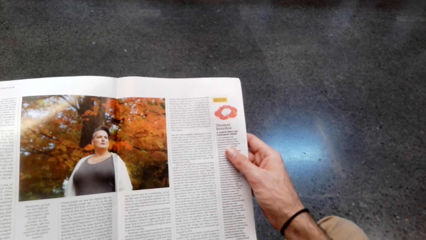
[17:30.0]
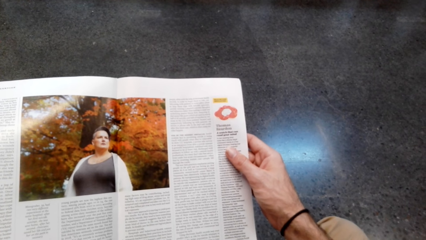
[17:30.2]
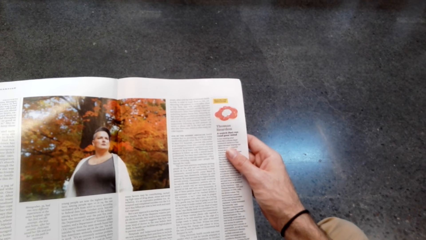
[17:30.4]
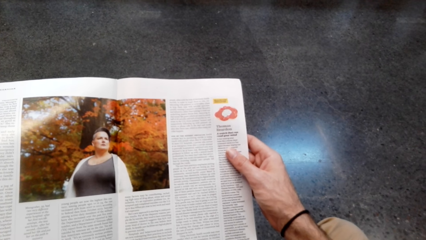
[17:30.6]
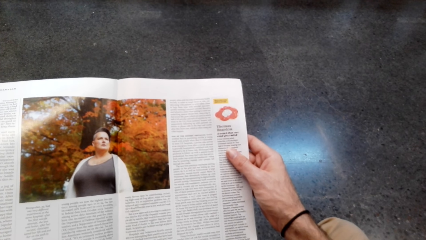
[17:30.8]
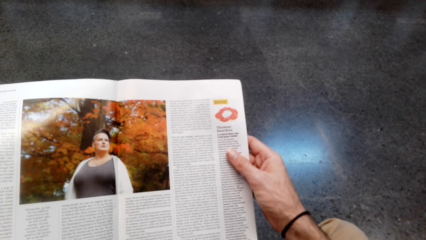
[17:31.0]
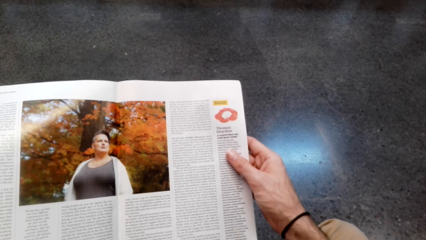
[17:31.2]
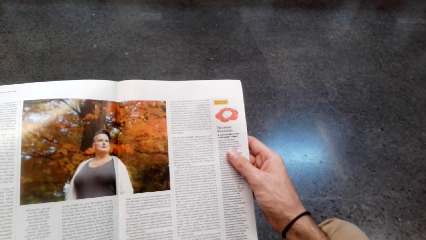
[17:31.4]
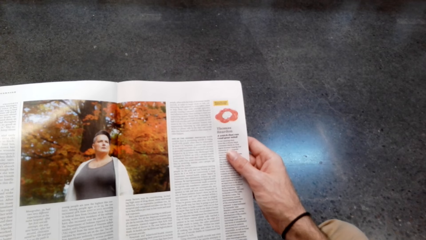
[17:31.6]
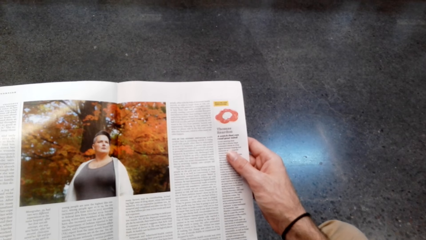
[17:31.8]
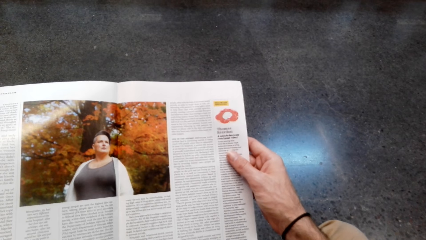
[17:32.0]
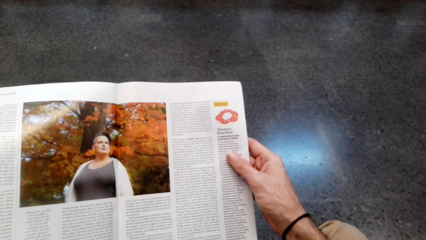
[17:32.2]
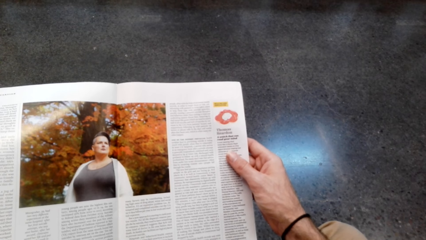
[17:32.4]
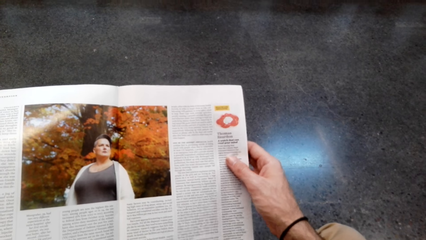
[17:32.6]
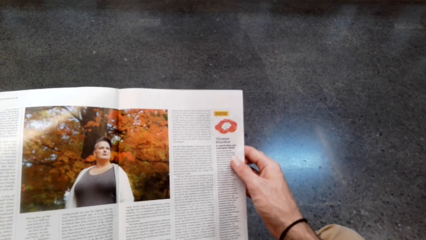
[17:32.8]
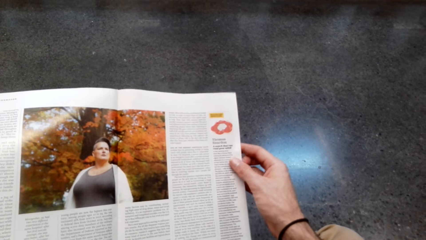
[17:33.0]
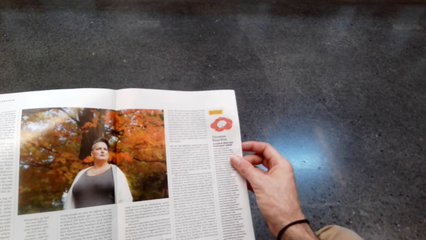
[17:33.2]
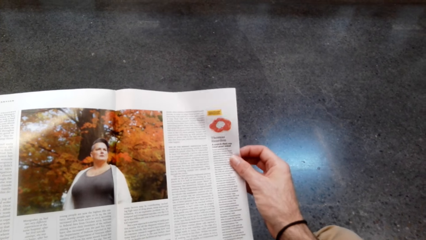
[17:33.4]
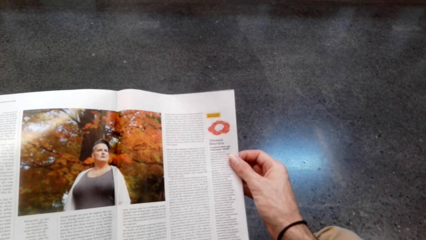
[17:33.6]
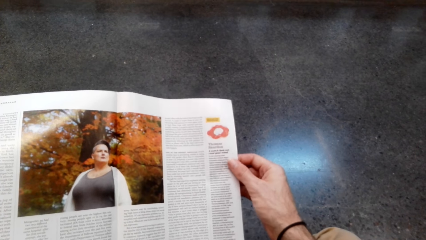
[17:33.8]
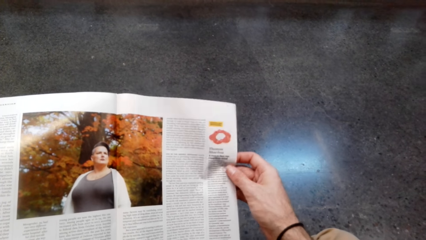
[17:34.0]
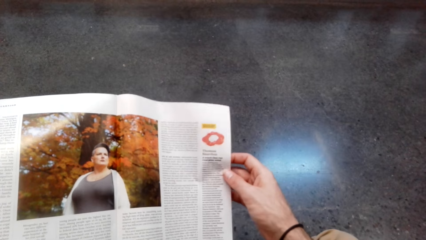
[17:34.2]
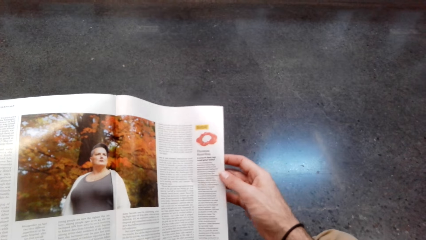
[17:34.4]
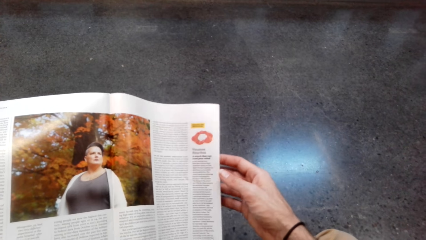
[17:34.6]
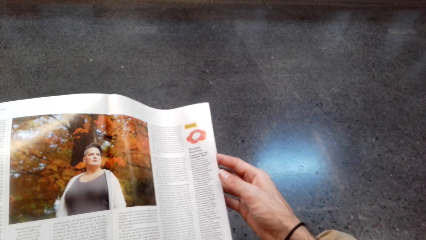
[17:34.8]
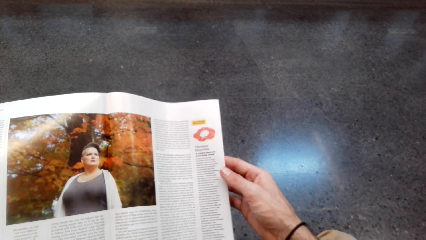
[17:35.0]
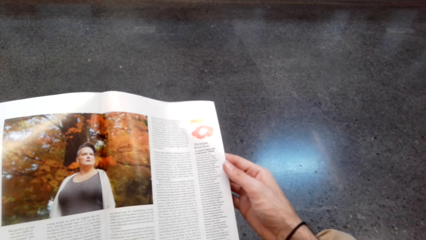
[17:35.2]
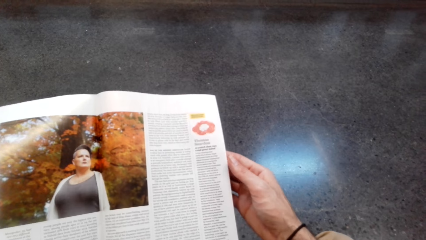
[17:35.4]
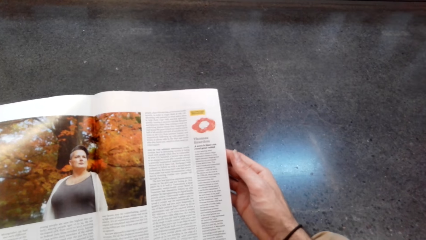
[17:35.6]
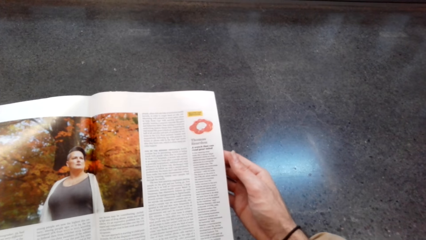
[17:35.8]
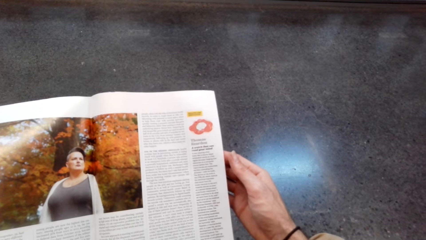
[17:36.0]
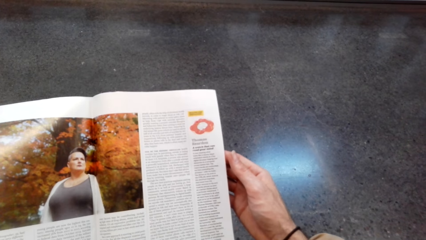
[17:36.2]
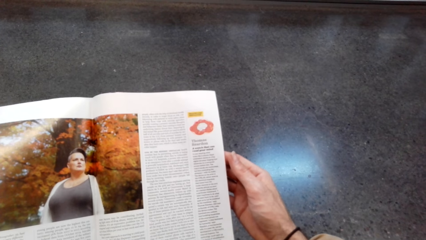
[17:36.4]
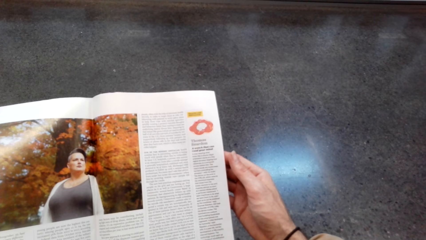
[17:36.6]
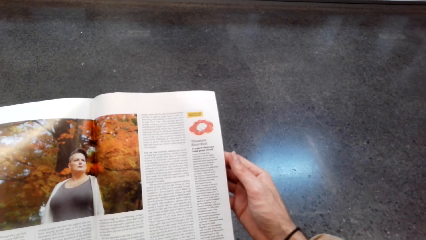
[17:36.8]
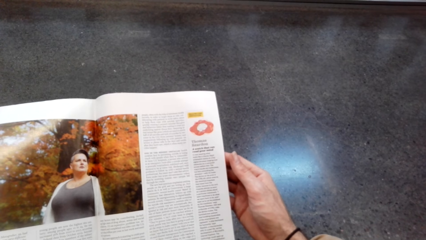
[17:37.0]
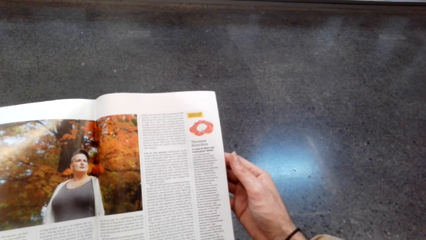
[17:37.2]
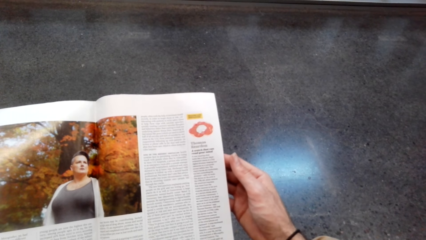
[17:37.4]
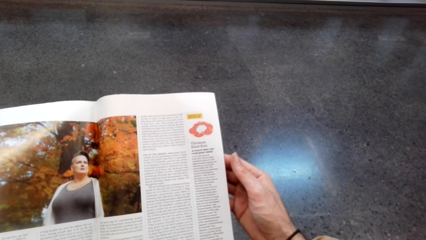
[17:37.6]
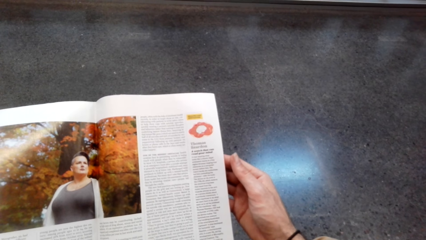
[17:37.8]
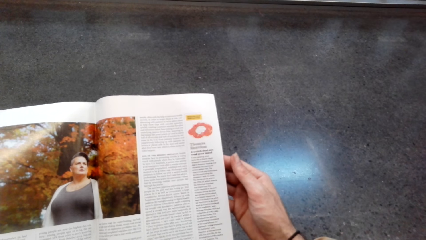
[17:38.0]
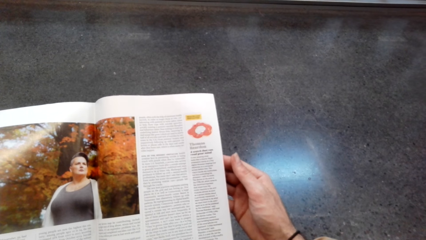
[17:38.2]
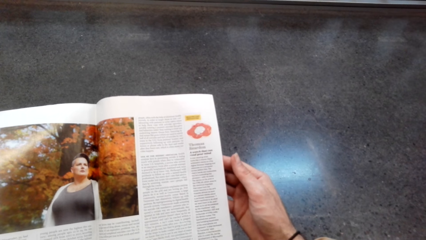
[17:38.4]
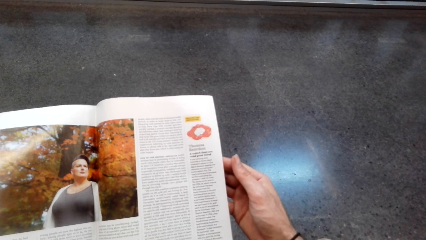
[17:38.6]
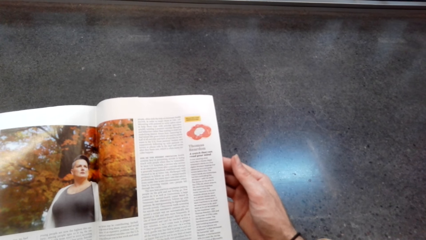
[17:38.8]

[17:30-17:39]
The camera wearer adjusts the magazine.

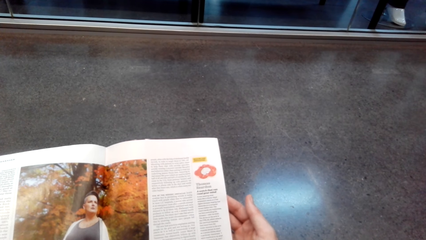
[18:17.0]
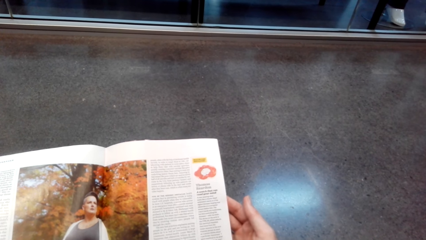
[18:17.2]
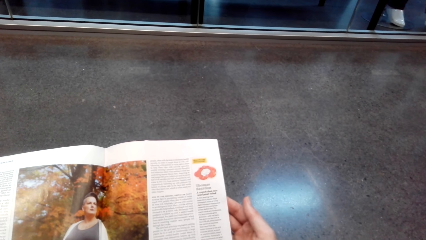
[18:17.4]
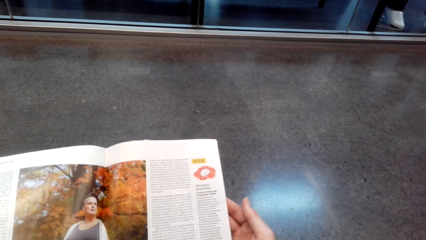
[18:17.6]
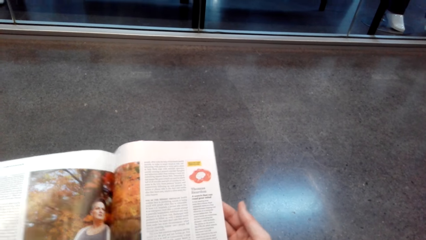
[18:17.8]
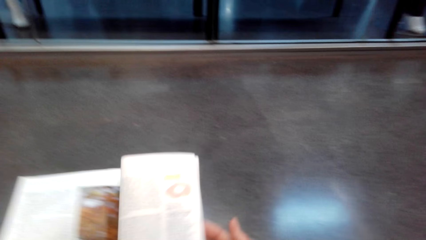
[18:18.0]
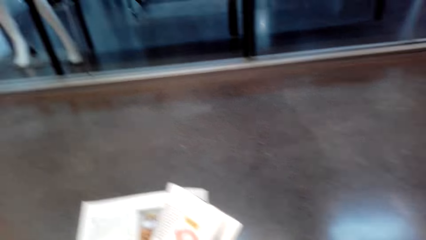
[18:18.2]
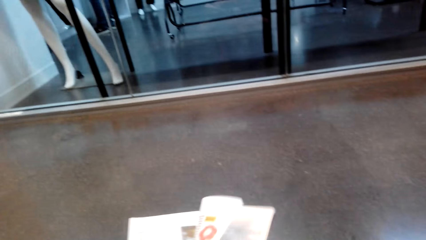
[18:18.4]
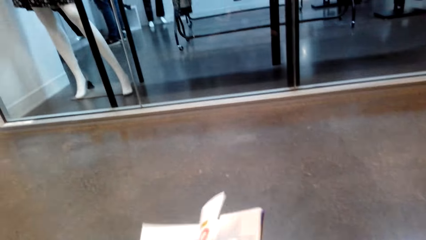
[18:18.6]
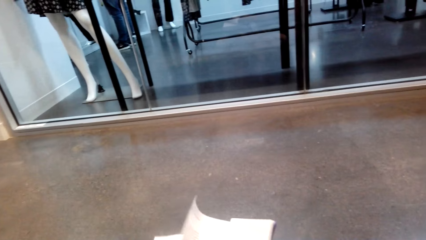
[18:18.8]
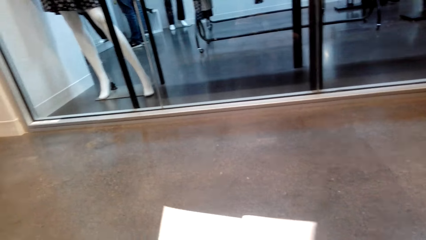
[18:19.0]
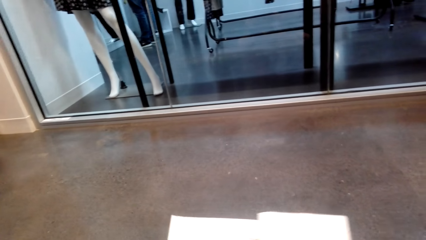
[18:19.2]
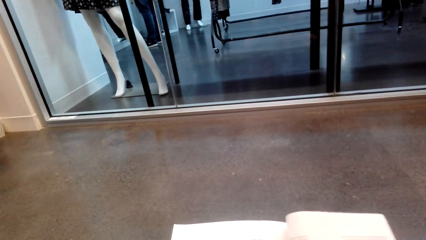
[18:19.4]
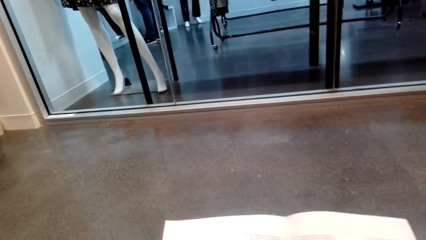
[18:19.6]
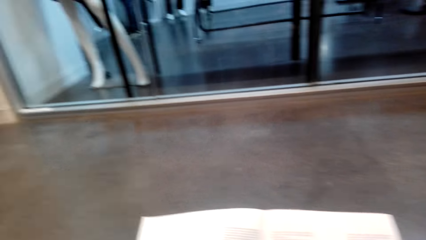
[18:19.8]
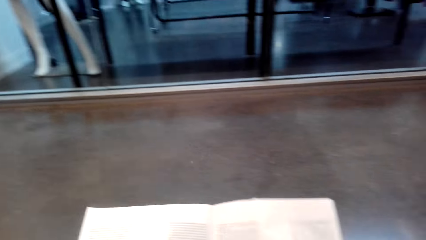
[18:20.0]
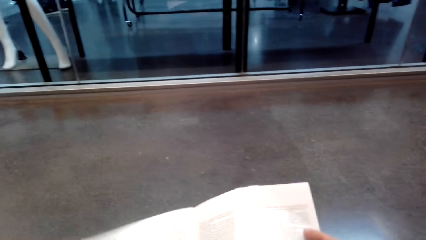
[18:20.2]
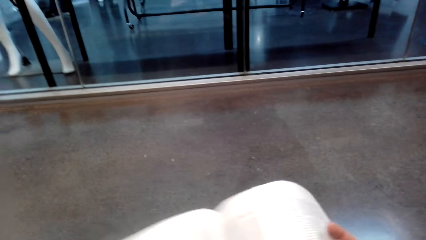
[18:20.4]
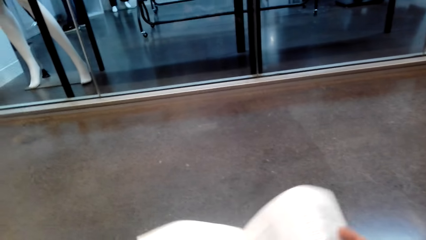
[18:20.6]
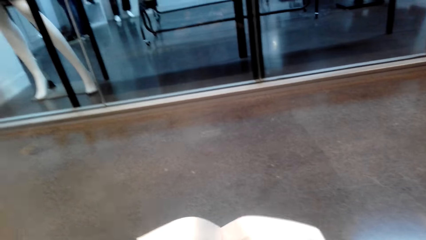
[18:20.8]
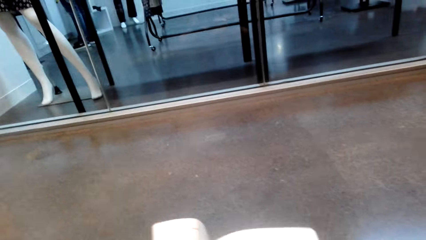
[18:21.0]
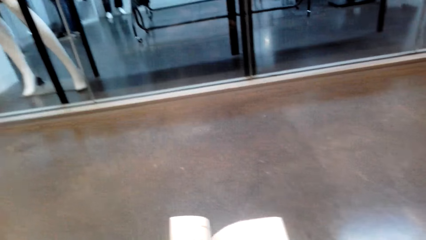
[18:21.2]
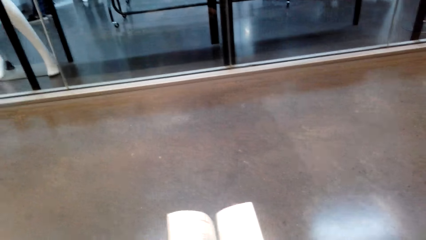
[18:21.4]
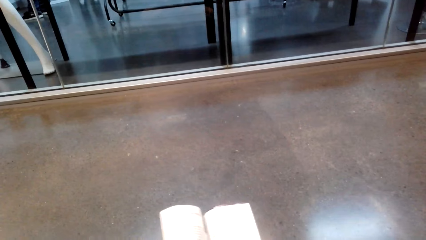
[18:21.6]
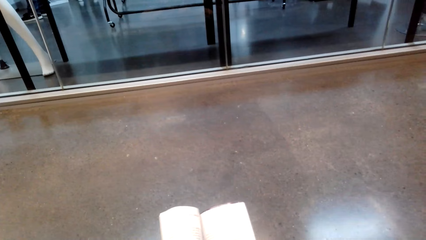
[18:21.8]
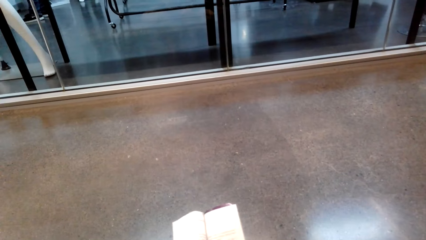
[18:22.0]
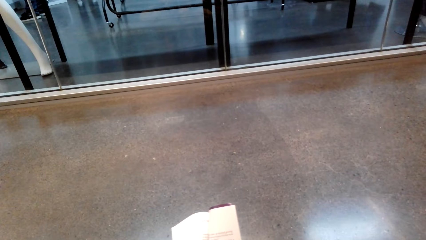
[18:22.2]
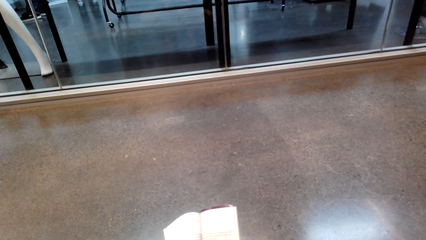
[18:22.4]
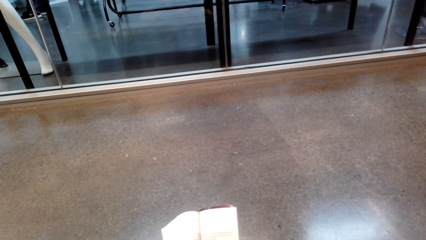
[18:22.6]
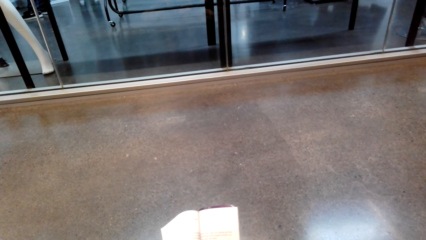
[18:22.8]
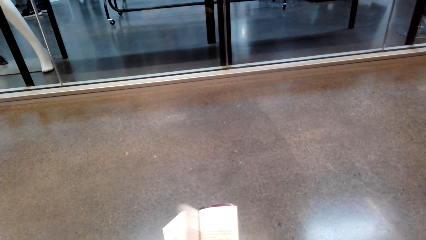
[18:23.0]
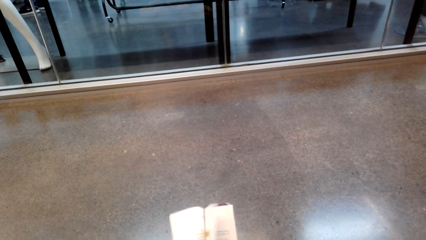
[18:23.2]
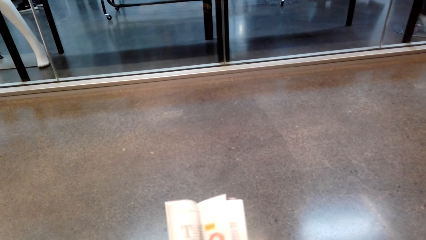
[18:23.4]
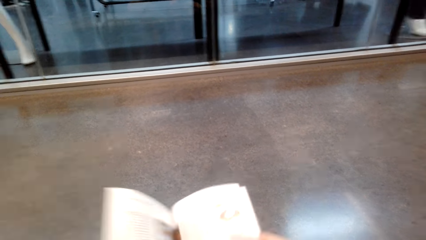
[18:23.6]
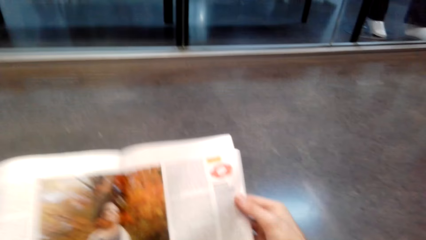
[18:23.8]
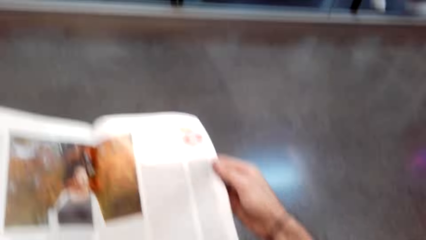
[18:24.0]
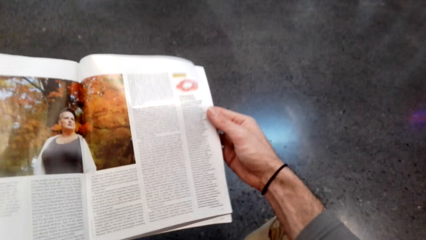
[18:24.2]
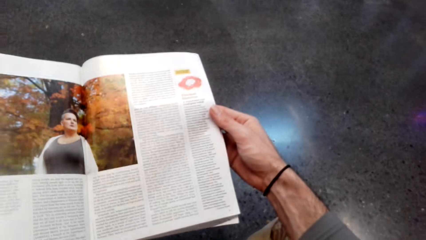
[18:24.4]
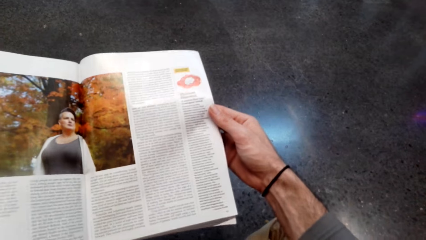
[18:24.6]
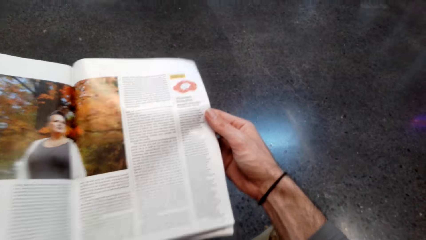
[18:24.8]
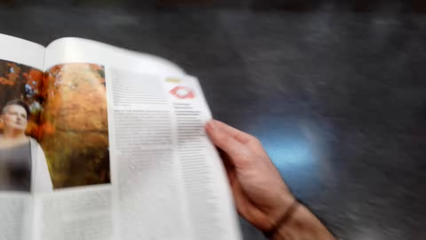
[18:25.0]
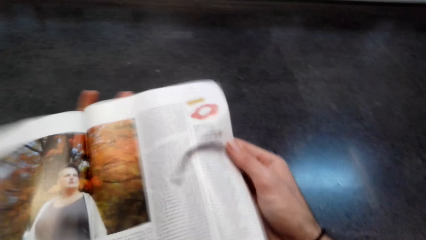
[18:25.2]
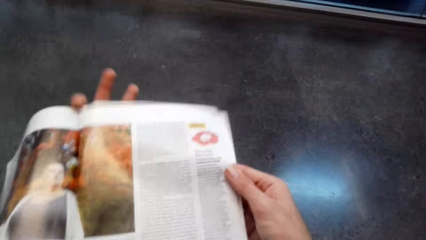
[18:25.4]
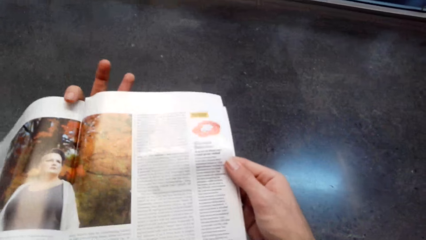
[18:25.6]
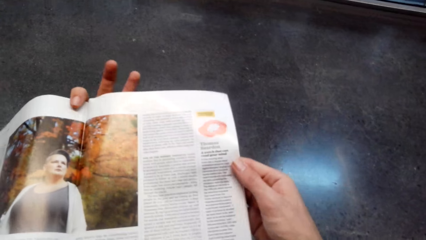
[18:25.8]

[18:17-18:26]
The camera wearer opens pages on the book.
